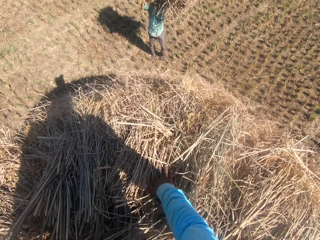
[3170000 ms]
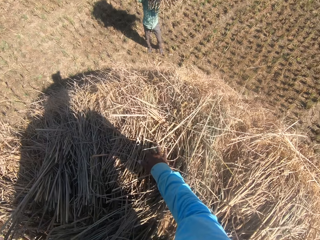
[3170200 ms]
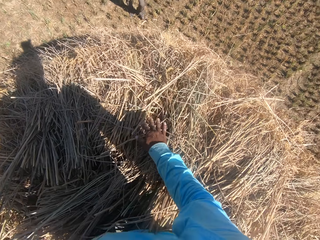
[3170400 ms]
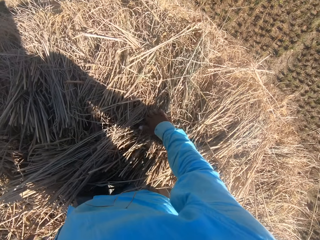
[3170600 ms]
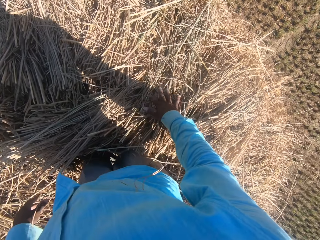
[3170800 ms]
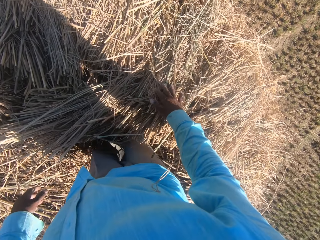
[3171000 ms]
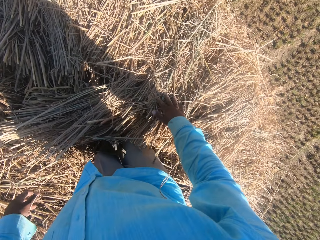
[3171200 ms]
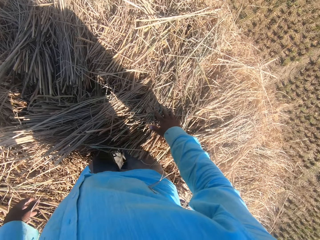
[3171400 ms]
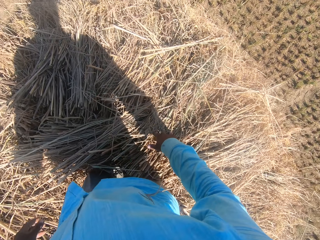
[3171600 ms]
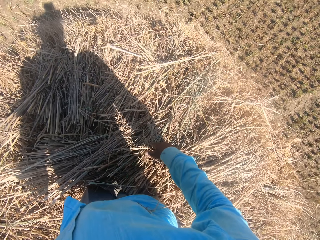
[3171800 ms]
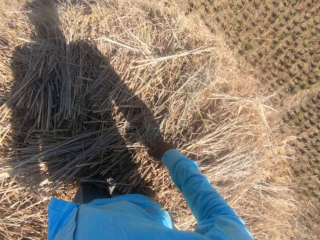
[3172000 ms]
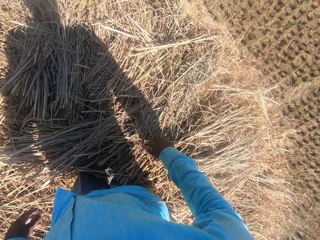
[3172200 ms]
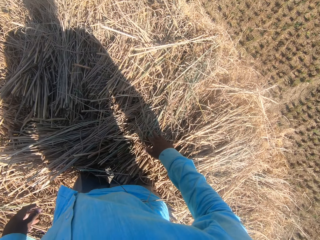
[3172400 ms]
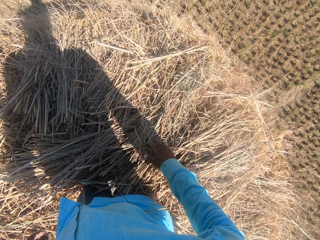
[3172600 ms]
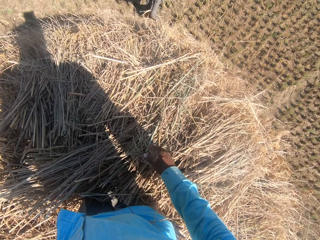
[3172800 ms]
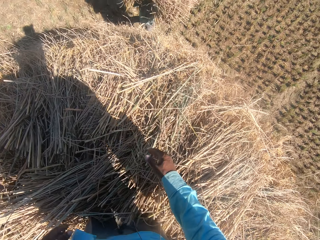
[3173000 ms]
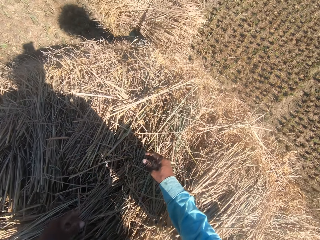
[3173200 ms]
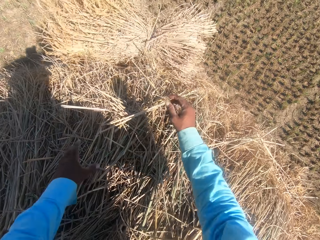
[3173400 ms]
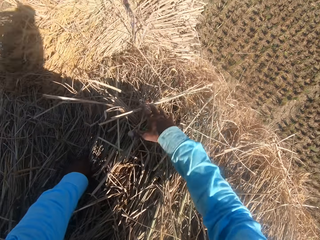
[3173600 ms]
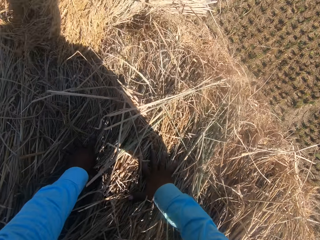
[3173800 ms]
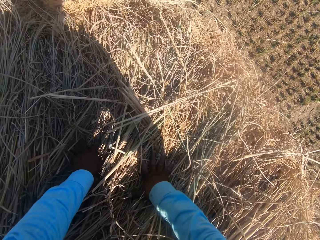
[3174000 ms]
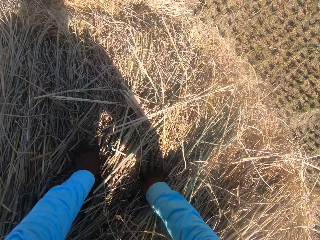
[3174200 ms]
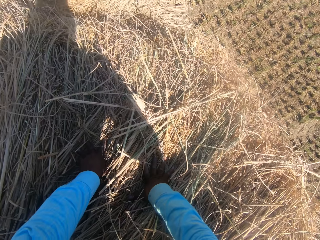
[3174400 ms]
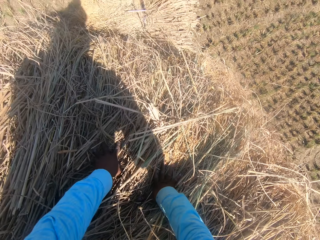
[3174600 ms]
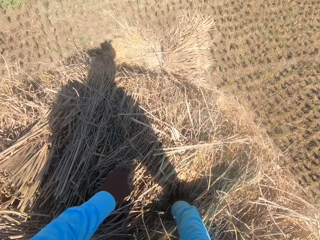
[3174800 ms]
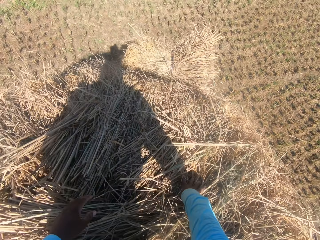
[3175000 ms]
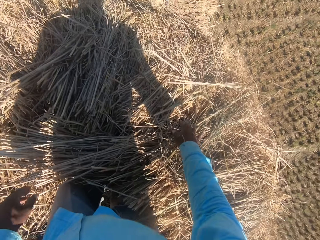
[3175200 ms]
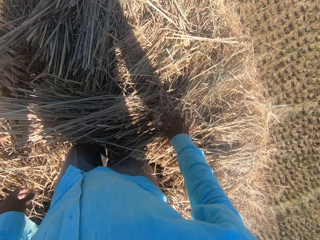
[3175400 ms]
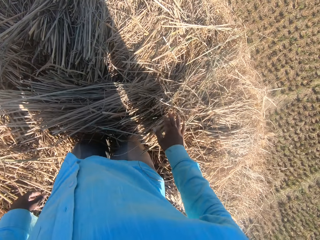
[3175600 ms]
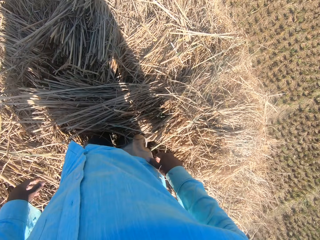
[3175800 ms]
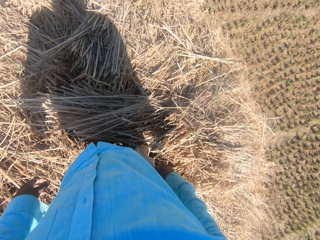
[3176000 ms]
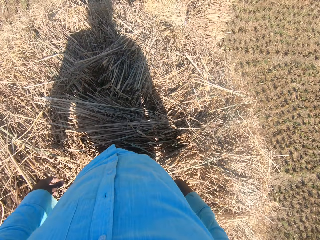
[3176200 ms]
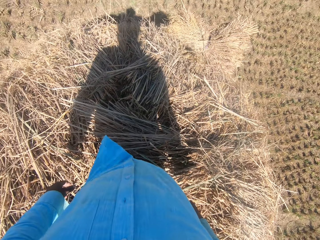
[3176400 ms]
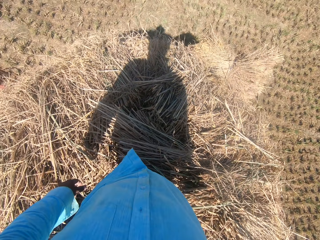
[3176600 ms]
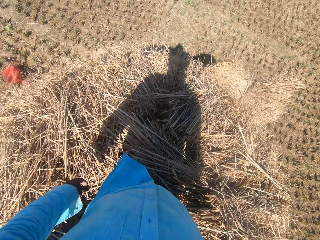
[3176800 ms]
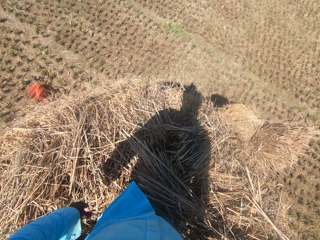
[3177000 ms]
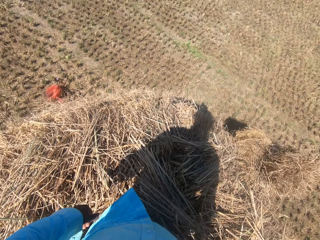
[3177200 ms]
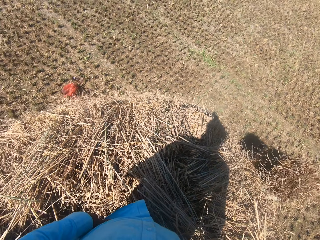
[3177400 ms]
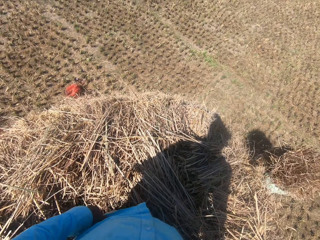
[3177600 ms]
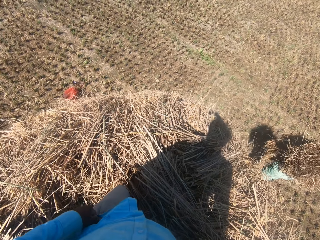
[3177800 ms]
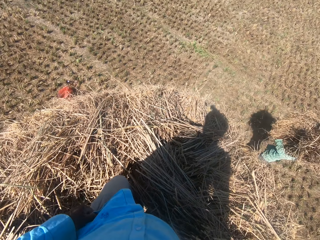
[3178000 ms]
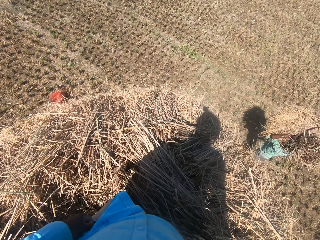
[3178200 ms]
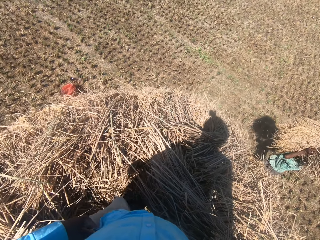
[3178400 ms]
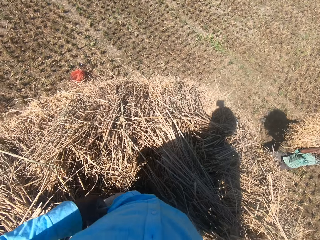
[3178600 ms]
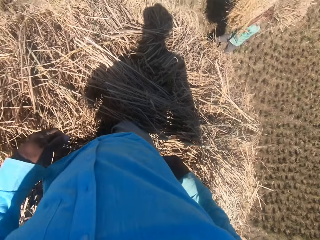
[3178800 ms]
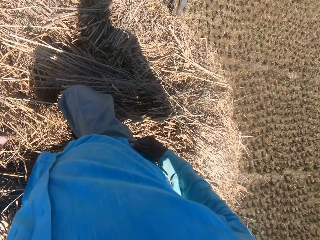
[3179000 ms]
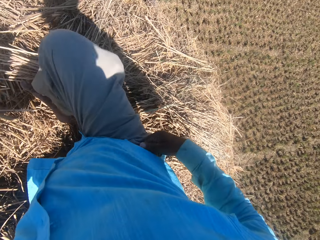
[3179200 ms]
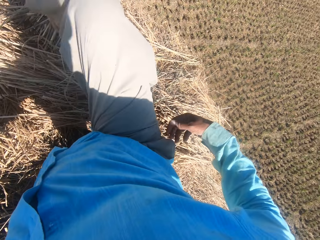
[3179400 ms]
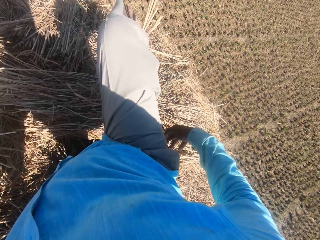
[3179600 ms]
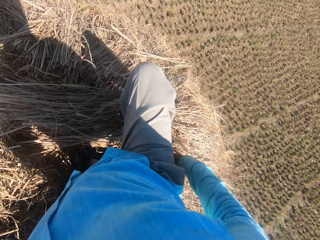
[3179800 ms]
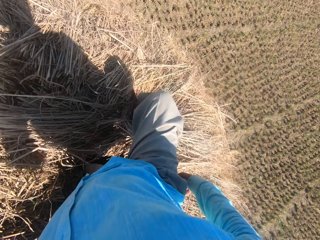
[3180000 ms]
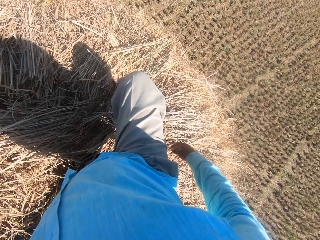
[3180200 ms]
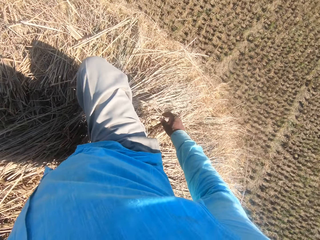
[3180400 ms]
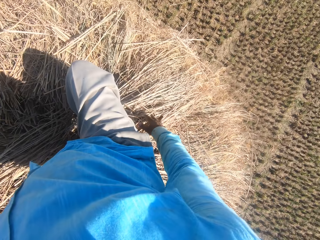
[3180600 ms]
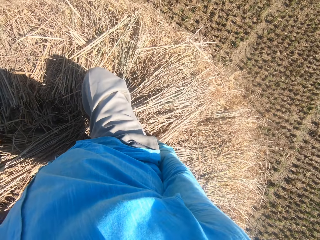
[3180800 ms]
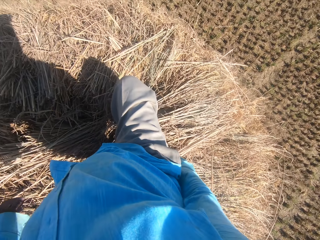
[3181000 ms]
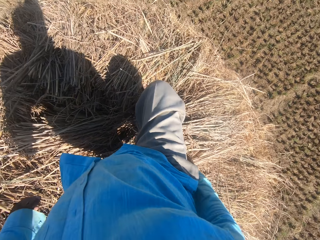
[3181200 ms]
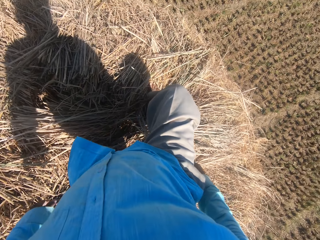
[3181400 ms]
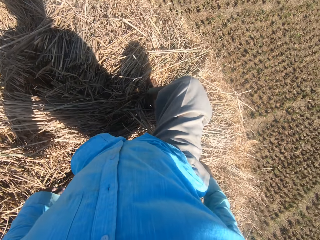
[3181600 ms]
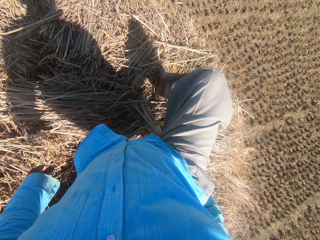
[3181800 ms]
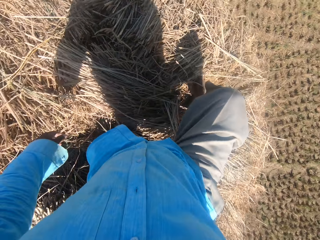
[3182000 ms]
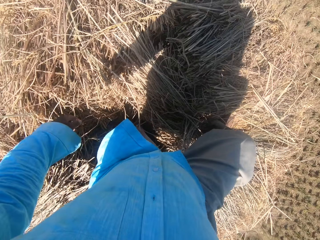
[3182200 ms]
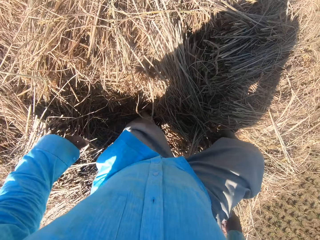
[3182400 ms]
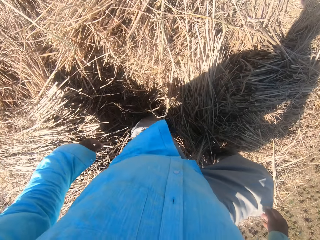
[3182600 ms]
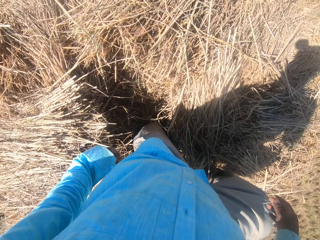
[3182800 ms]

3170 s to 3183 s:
A man throws the stack of dried grass straws towards the camera wearer. The camera wearer attempts to collect the stack from the man. He looks at the stack falling from the heap. The man carries the dry grass. The camera wearer steps back on the heap. The man lifts the stack of dried grass straws from the ground, and holds the stack of dried grass straws. The camera wearer crosses his right leg over the heap. He looks around the field.

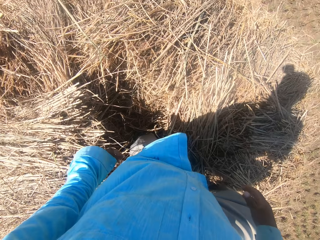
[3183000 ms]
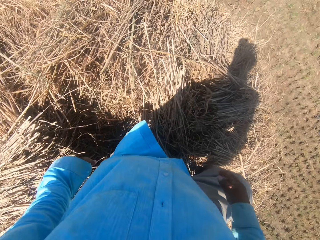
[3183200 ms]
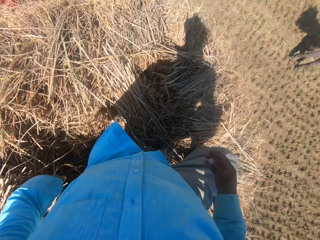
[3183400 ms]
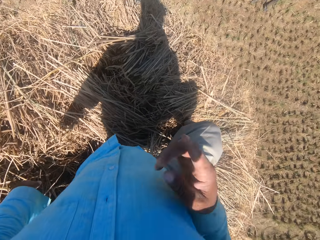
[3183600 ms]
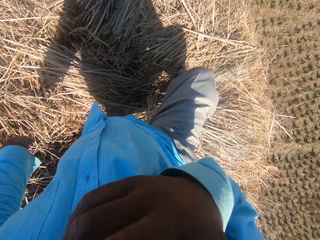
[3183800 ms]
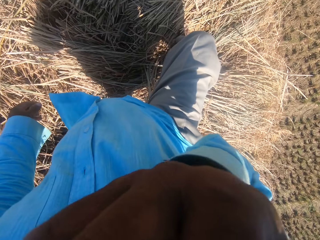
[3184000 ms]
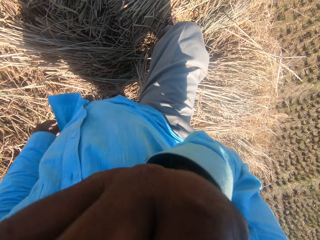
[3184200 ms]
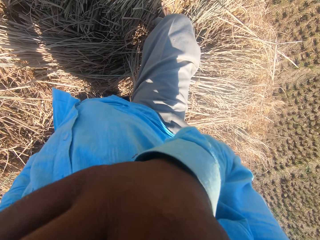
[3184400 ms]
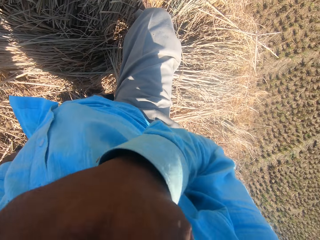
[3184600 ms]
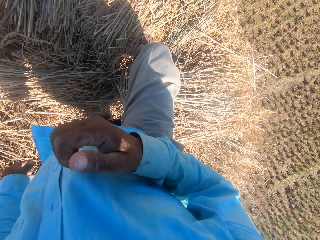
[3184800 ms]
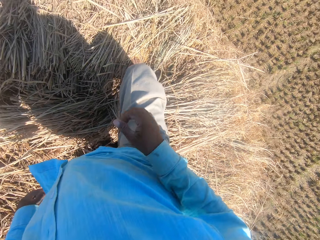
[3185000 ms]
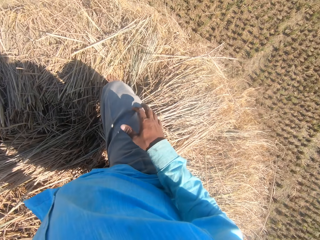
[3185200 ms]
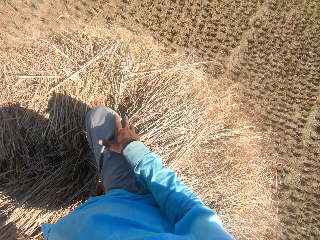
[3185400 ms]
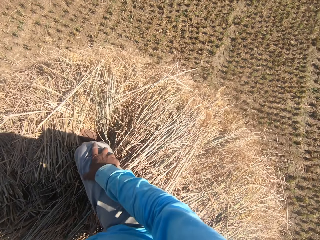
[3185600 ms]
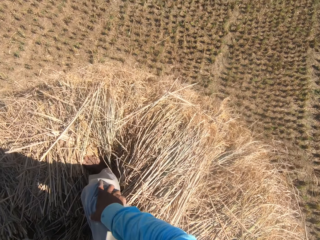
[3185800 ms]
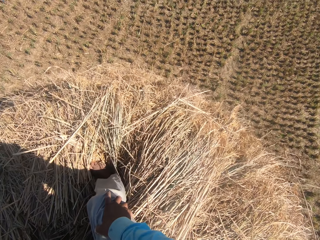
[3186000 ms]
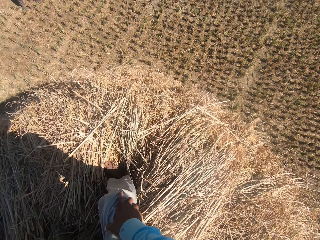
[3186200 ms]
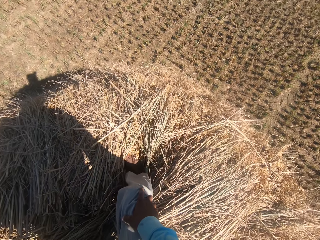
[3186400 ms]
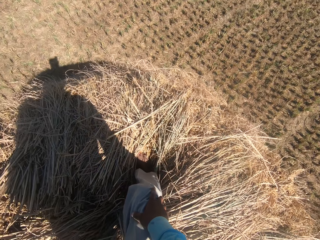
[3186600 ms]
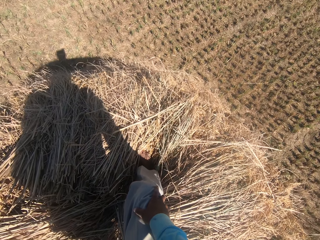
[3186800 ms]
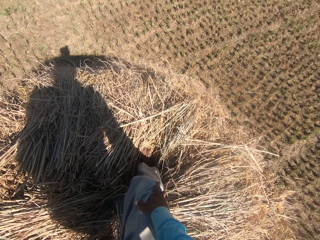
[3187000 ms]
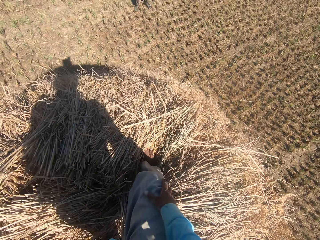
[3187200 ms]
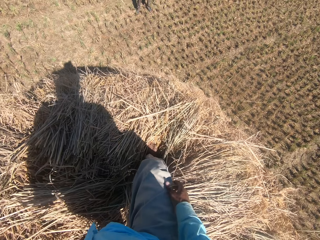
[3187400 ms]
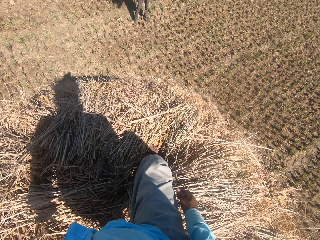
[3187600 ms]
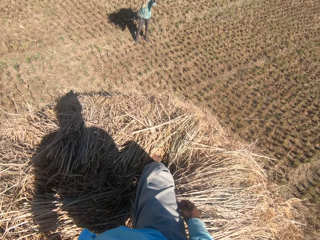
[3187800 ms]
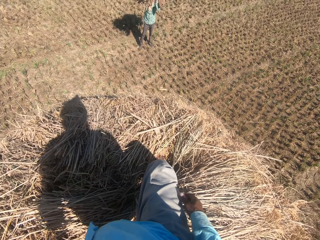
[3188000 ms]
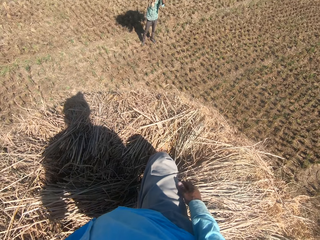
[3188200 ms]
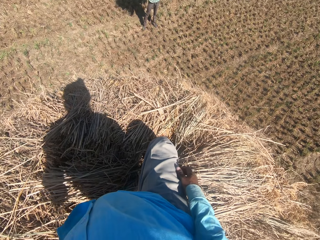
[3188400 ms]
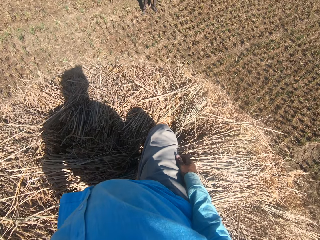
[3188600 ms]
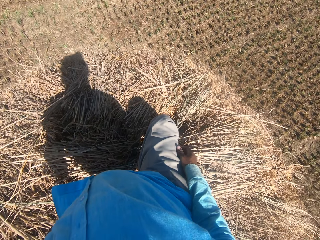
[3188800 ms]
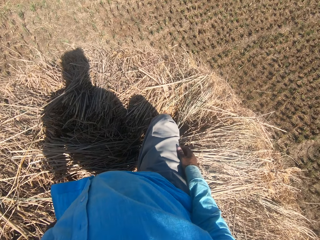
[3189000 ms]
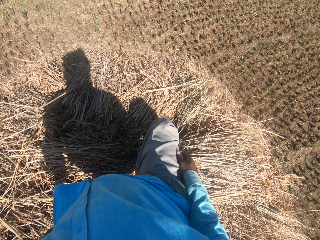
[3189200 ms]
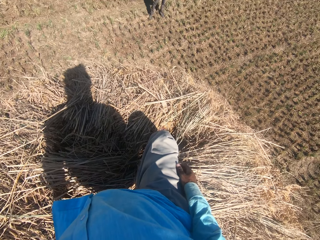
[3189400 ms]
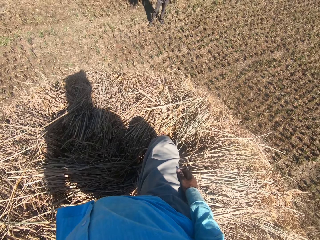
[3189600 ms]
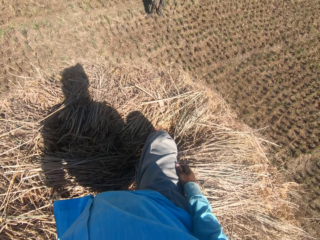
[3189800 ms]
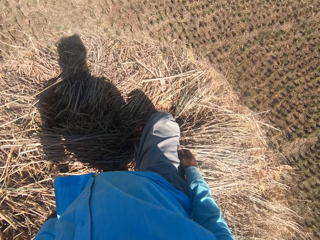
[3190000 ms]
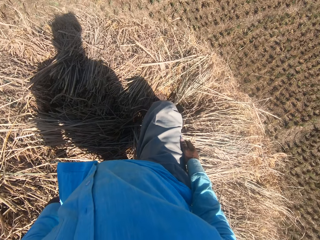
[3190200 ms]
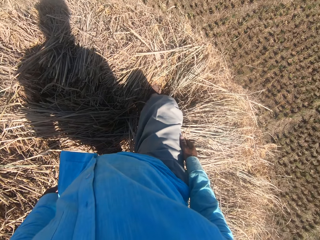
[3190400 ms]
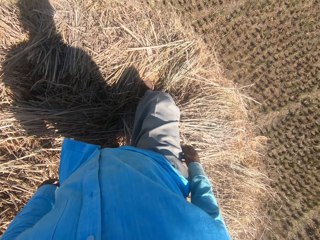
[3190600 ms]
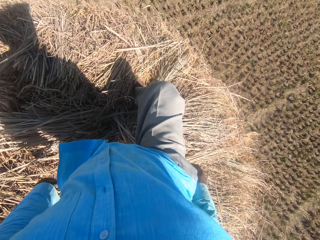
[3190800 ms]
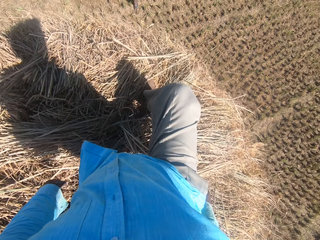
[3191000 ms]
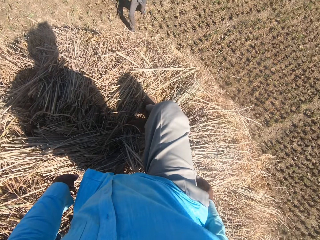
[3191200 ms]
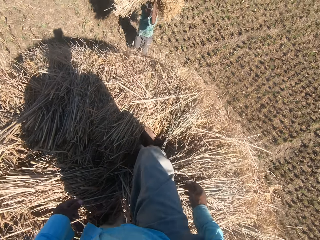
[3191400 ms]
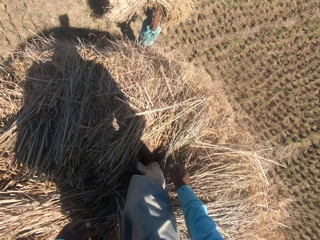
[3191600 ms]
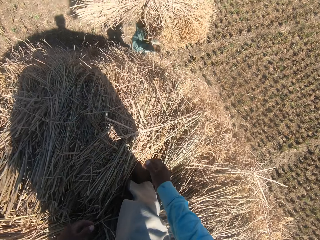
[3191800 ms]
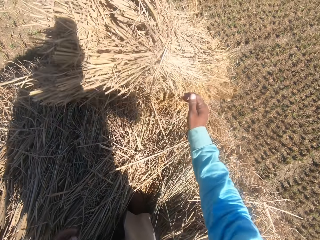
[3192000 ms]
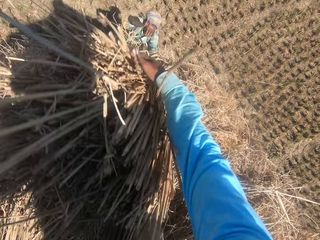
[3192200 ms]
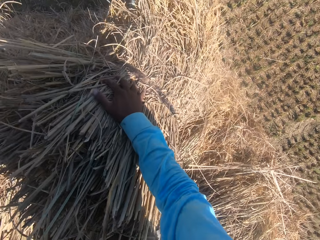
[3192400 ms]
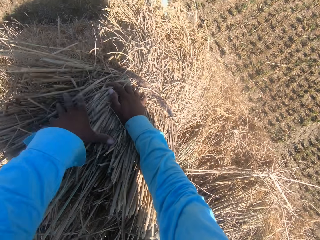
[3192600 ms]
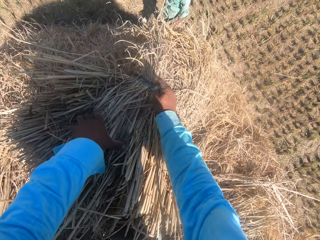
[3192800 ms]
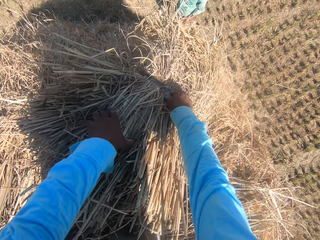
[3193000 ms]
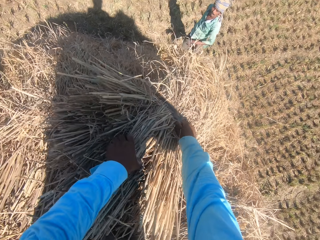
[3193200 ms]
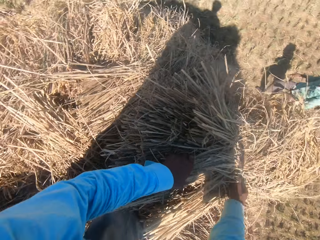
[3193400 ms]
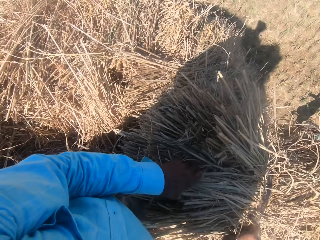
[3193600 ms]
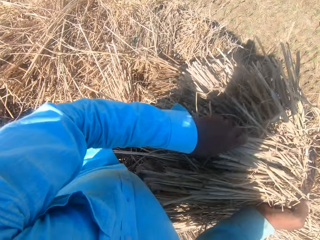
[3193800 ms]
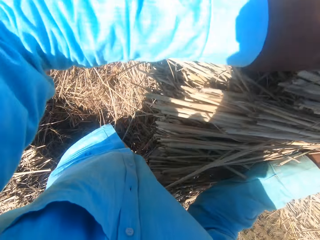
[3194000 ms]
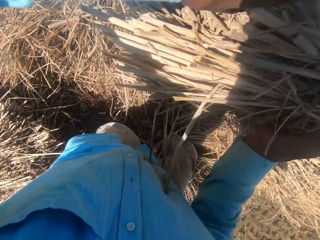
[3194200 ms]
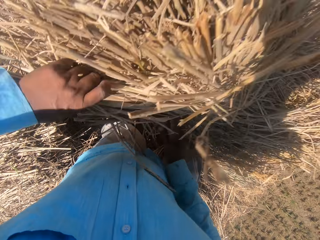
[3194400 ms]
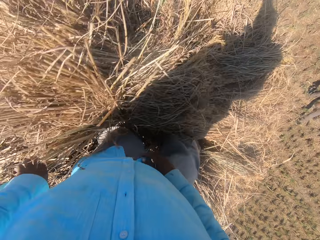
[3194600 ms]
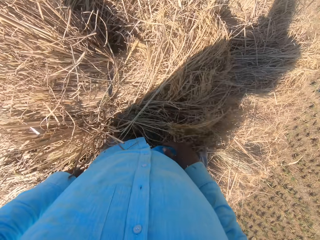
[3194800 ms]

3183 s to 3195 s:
The camera wearer wipes his nose with his right hand. He places his right hand on his right leg. A man carries the dry grass. The man throws the stack of dried grass straws towards the camera wearer. The camera wearer collects the stack from the man. He sets the stack of dried grass straws on the heap.
